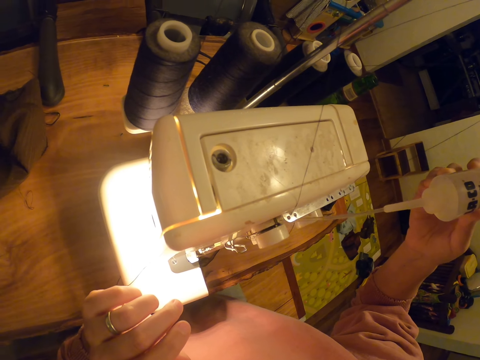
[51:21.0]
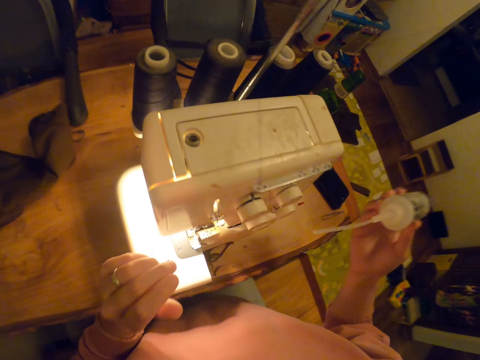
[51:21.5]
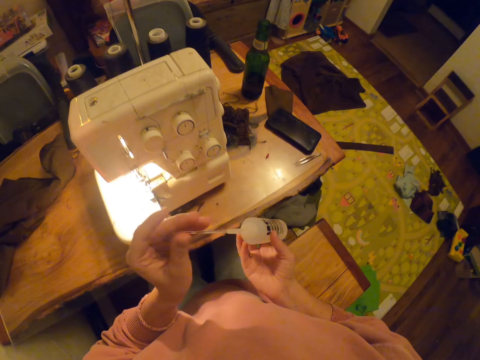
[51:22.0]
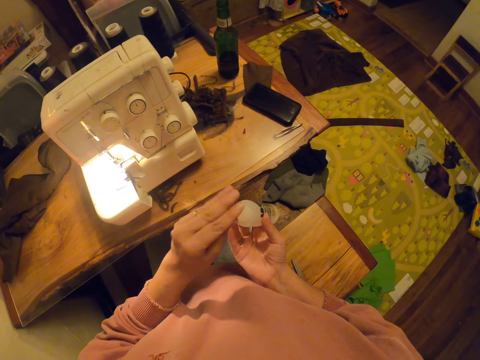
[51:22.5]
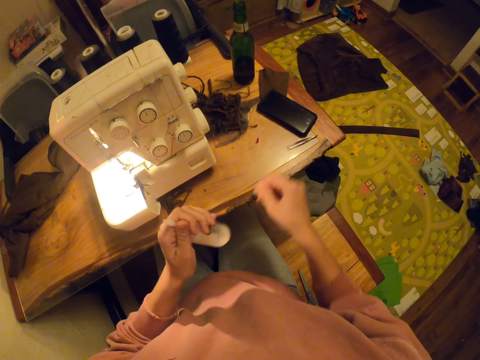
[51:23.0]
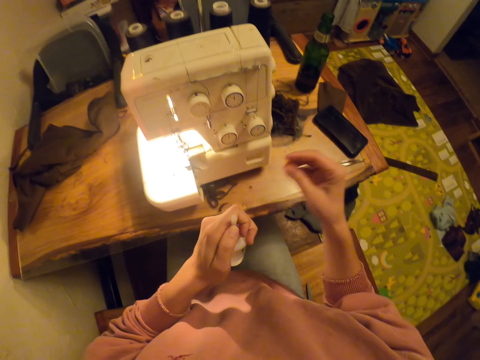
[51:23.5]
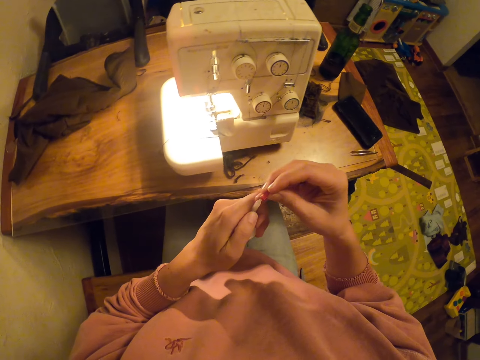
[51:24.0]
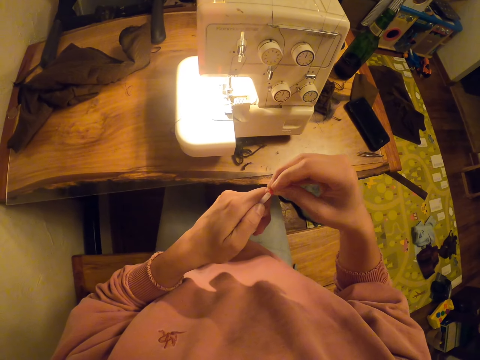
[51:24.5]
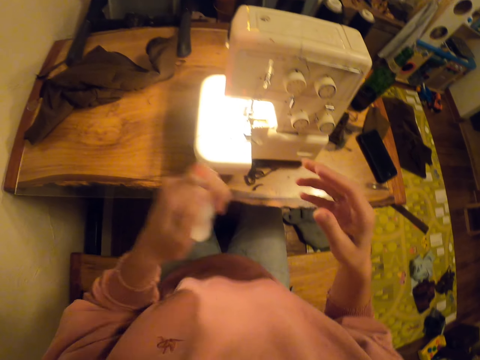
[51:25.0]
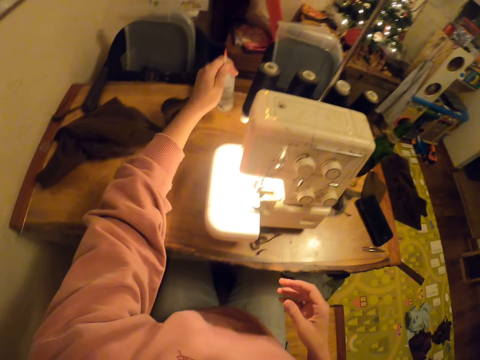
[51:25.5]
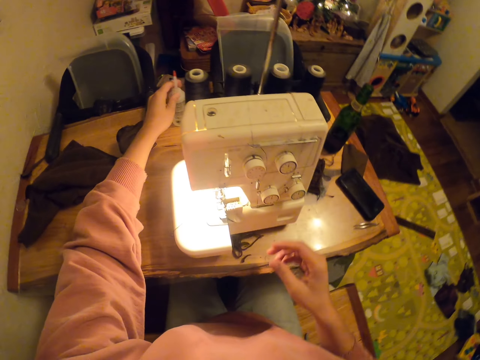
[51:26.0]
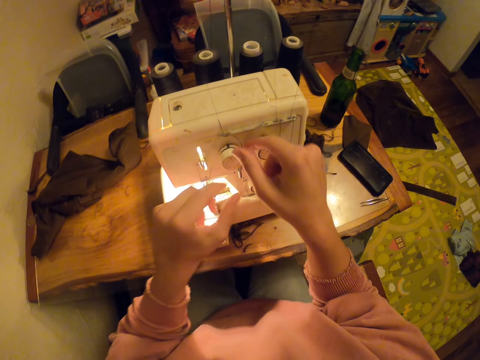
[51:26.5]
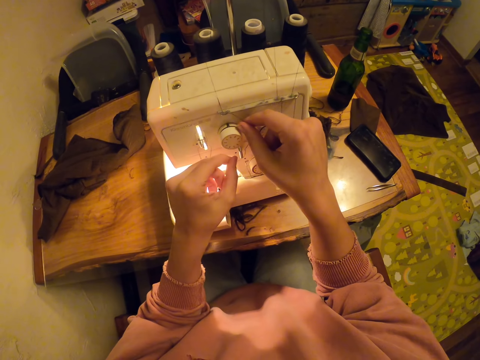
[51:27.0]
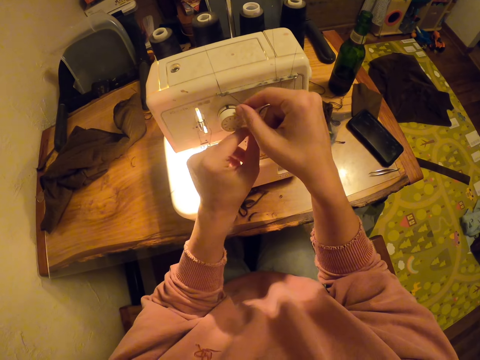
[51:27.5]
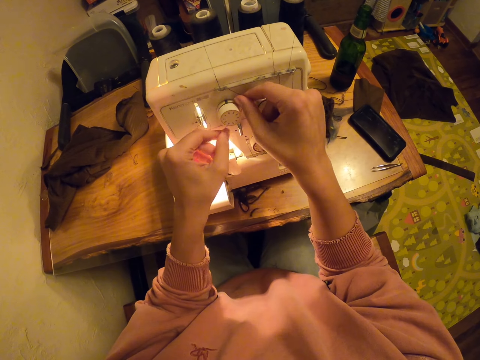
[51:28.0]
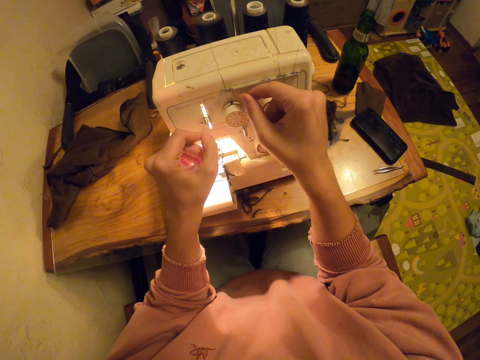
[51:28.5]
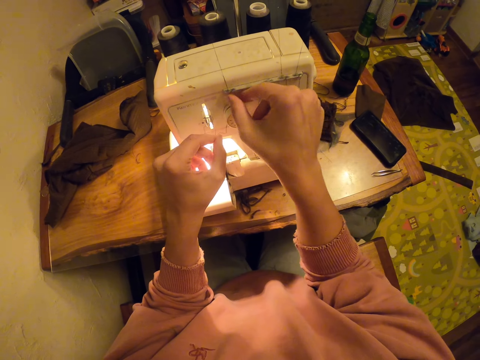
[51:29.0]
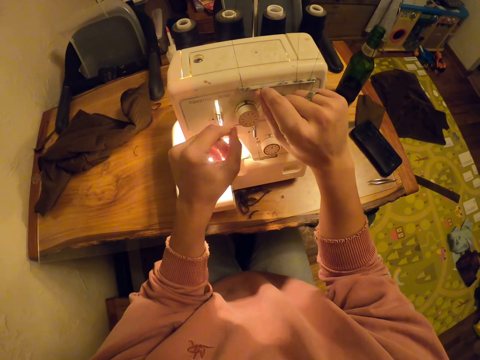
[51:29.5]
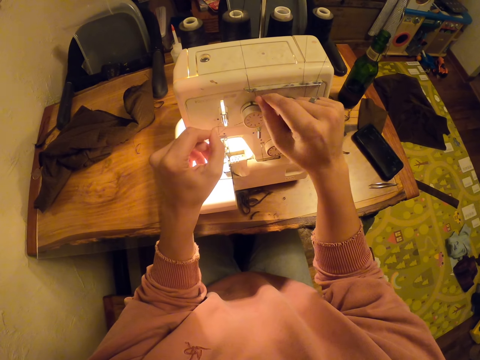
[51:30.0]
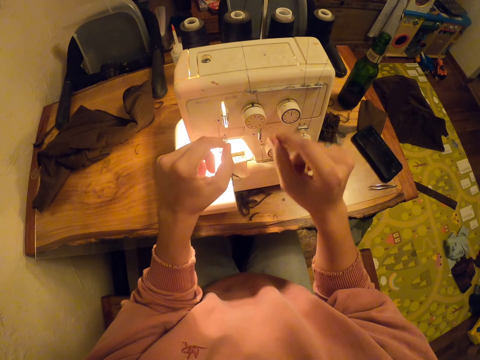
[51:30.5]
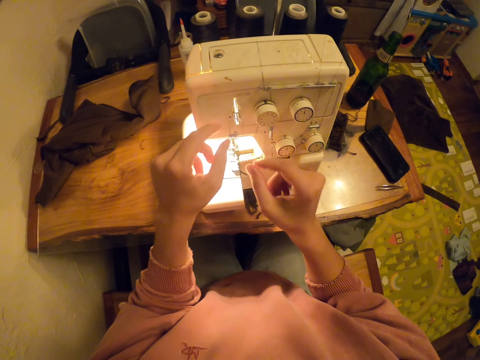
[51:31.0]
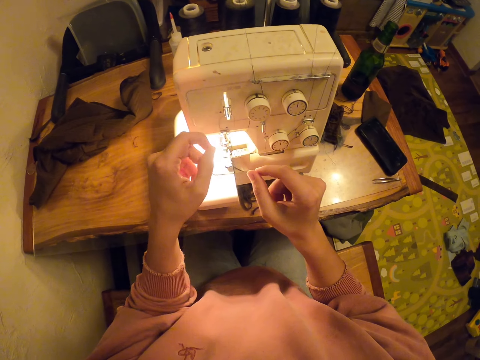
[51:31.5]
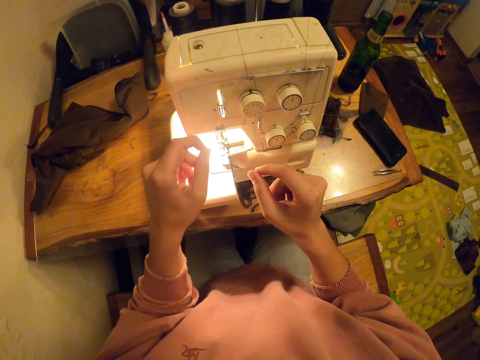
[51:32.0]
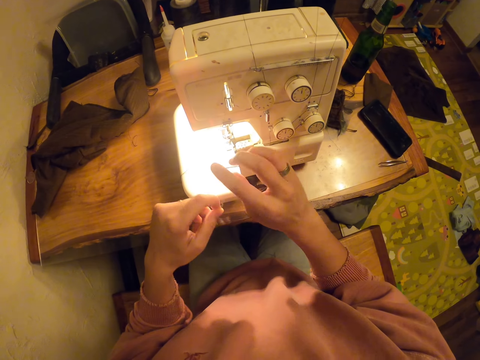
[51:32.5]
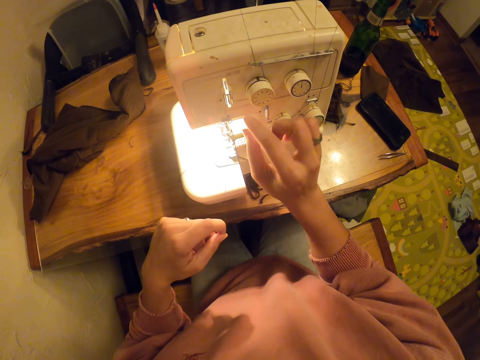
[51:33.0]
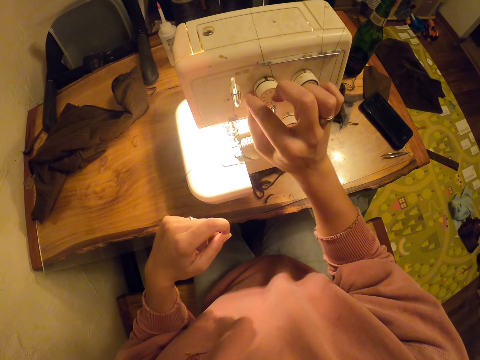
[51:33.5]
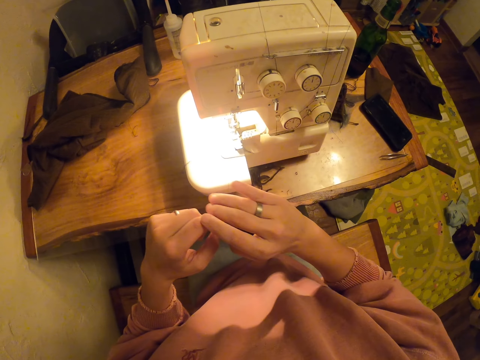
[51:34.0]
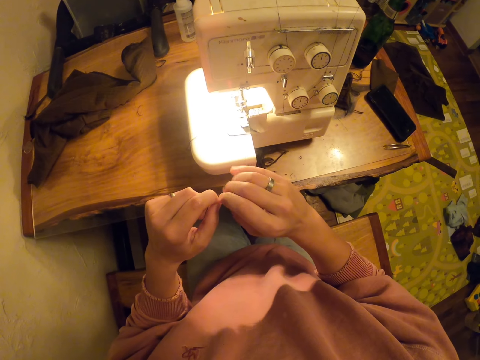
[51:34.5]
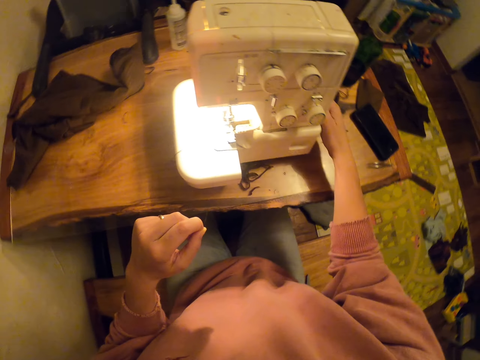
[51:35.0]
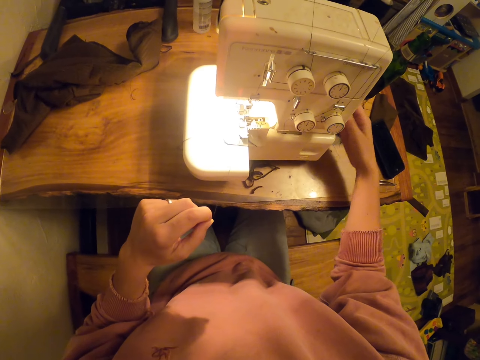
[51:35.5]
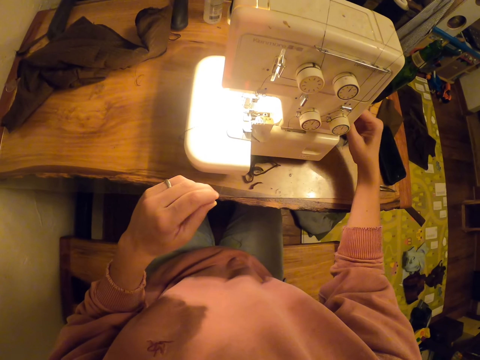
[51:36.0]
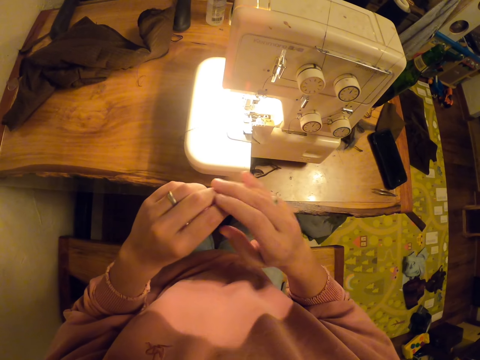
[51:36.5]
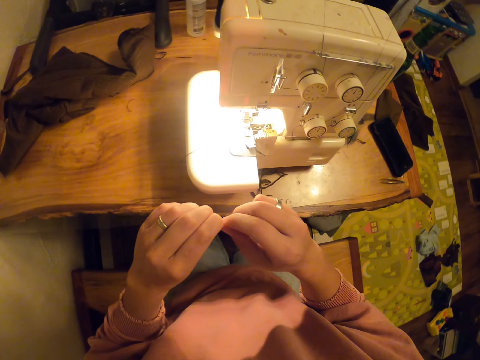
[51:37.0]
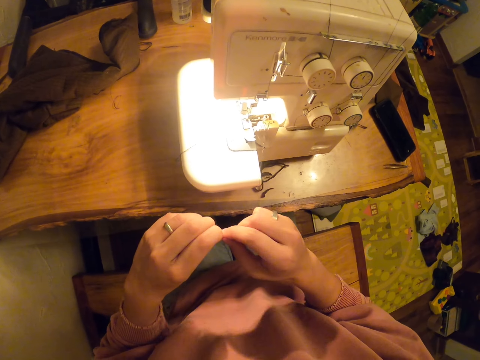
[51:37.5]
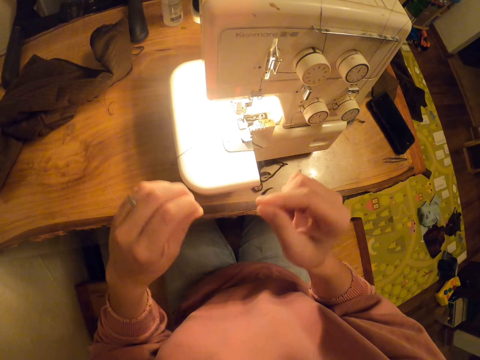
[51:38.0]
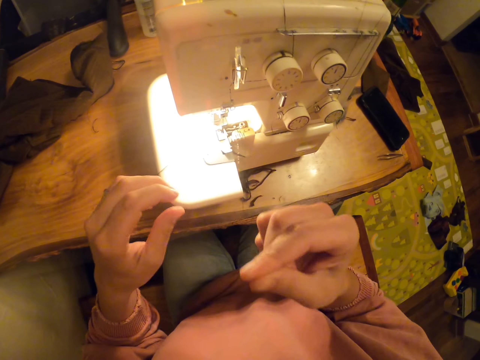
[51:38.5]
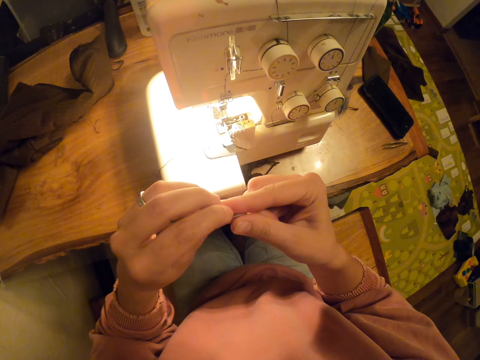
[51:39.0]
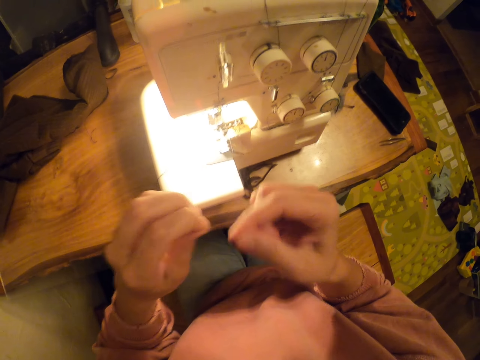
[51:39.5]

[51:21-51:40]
The camera wearer does something. They pick up a bottle top. They cover a bottle with a lid. They place the bottle on the table. They touch the sewing machine. They put thread on the sewing machine. They pull a thread. They touch the sewing machine.

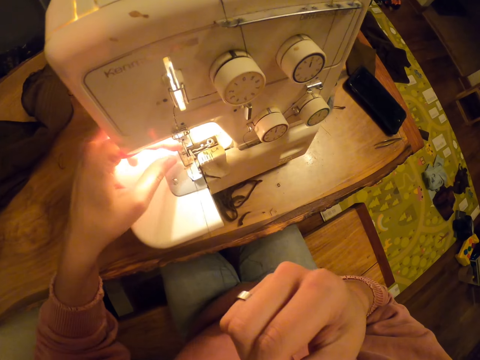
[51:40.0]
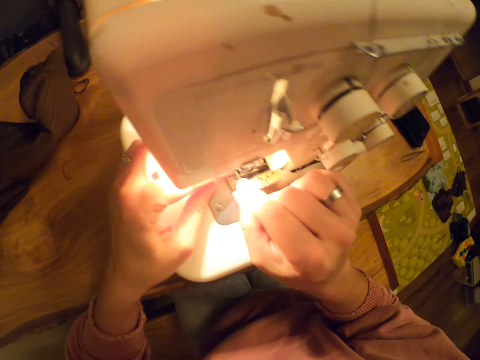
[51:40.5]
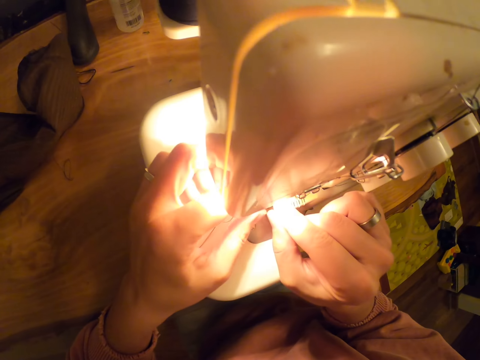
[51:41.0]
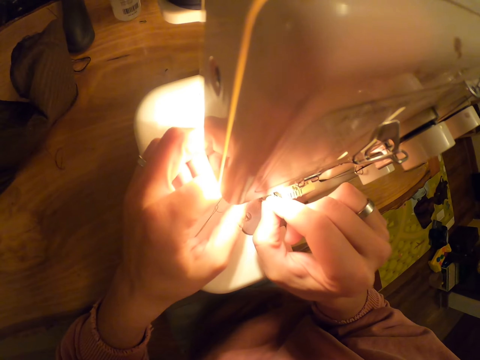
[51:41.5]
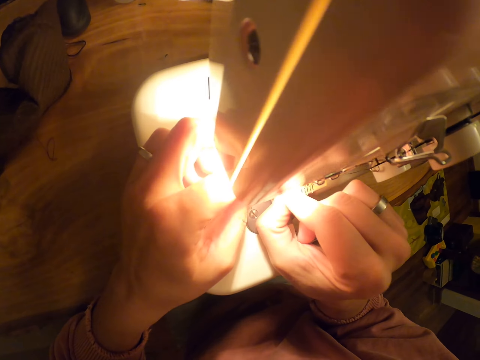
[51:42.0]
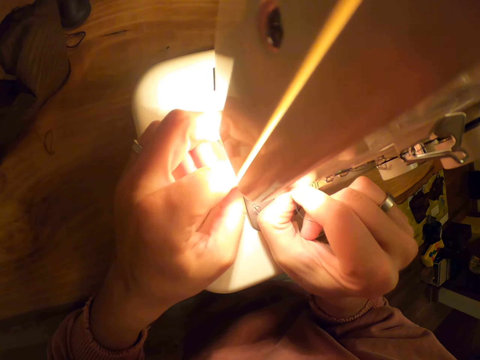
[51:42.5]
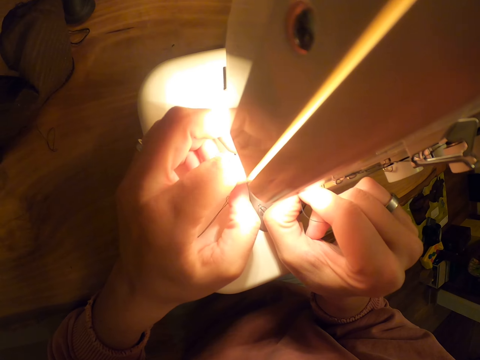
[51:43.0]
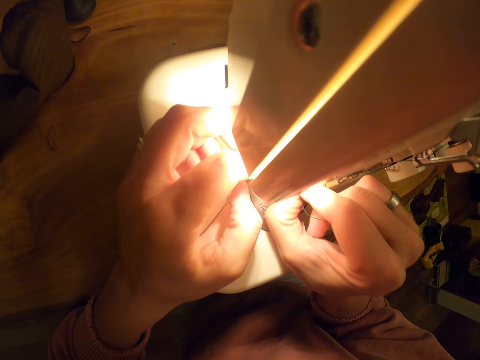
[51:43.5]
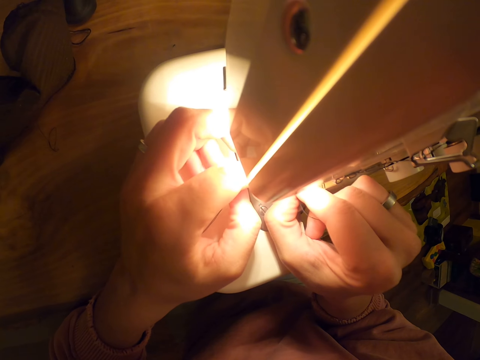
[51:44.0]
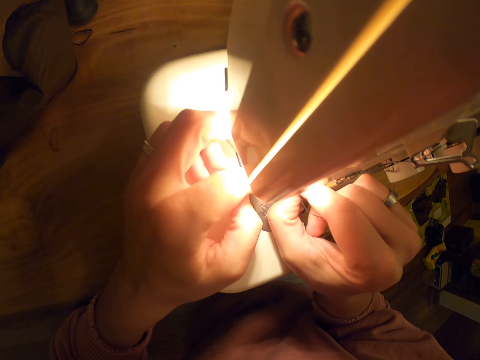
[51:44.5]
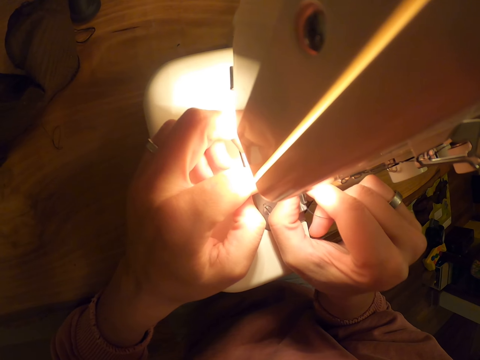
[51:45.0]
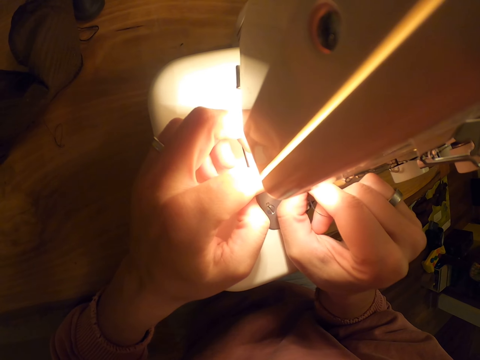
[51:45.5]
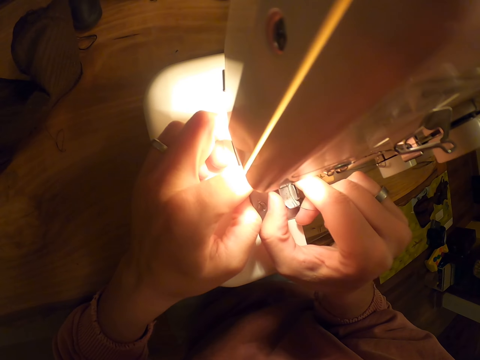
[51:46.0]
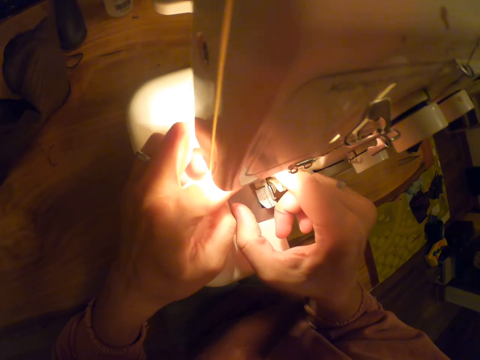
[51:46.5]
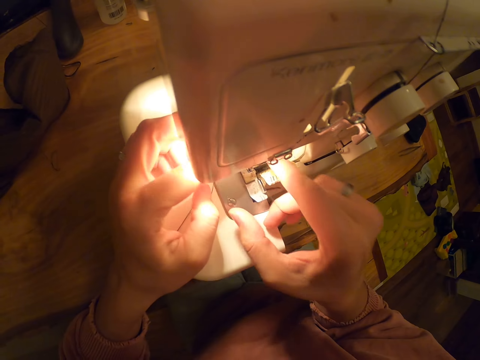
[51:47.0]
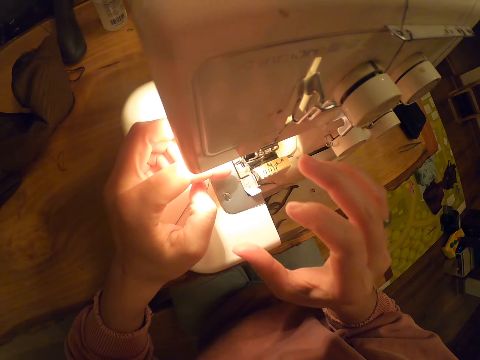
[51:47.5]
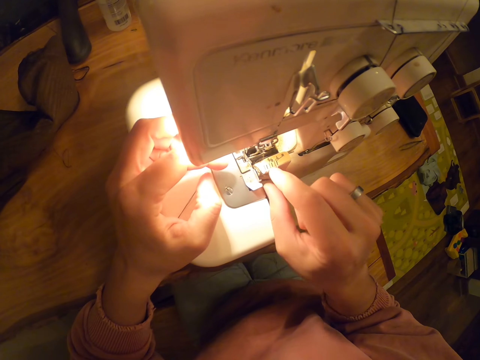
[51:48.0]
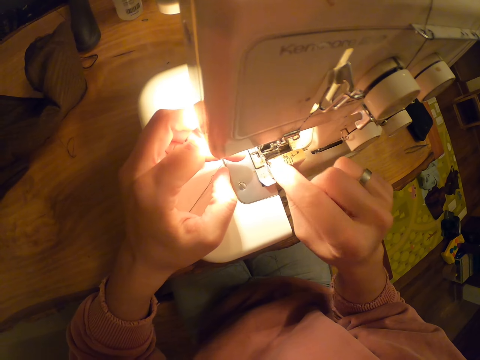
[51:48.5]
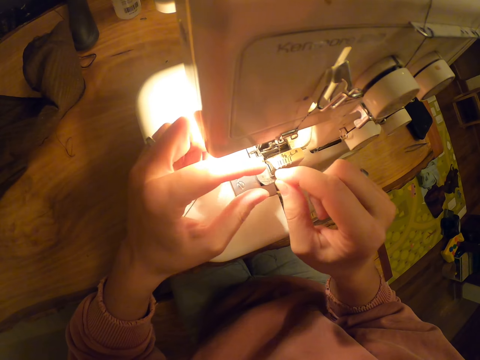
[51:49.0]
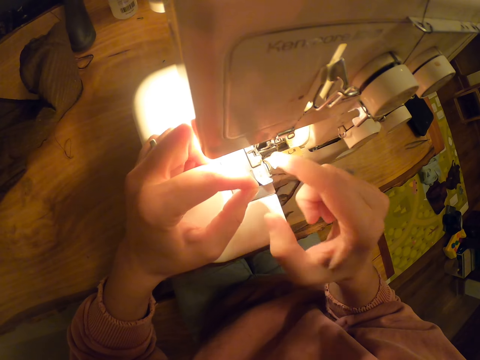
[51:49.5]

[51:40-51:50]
The camera wearer threads a needle.
